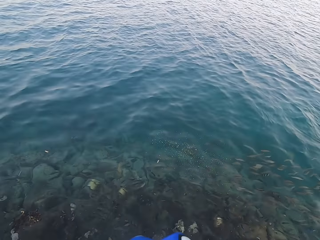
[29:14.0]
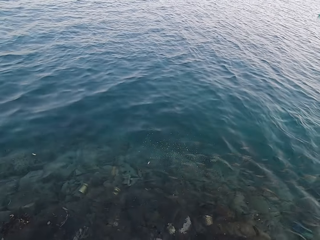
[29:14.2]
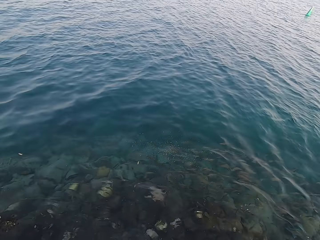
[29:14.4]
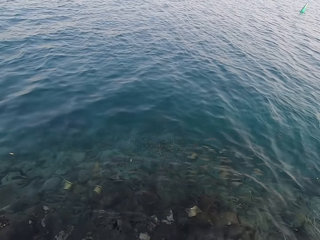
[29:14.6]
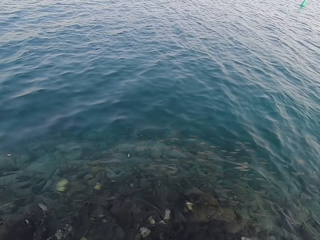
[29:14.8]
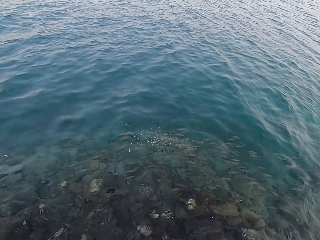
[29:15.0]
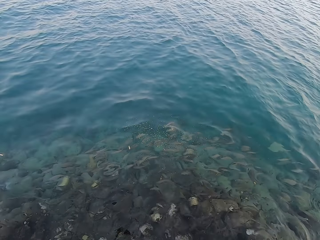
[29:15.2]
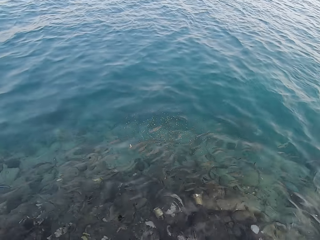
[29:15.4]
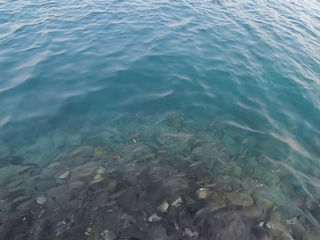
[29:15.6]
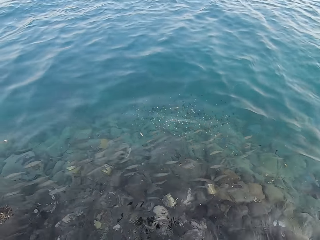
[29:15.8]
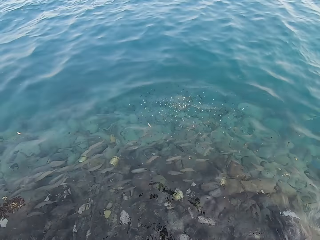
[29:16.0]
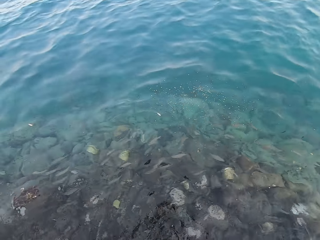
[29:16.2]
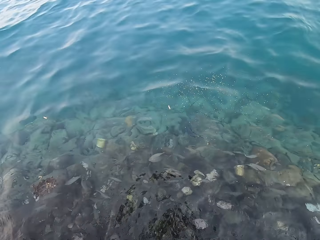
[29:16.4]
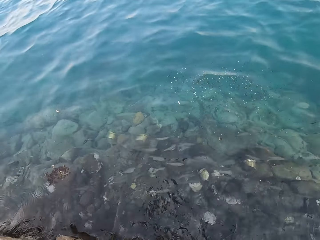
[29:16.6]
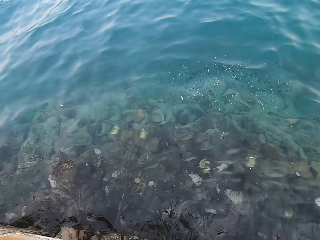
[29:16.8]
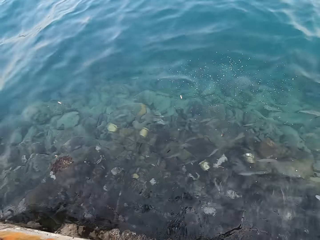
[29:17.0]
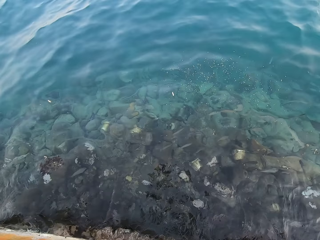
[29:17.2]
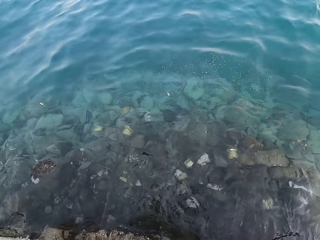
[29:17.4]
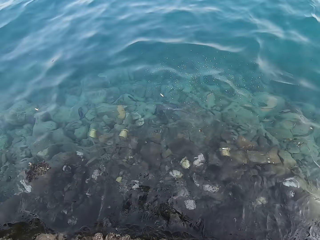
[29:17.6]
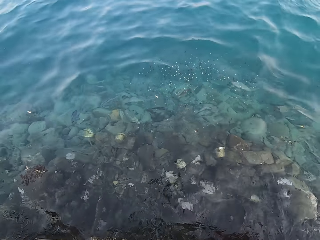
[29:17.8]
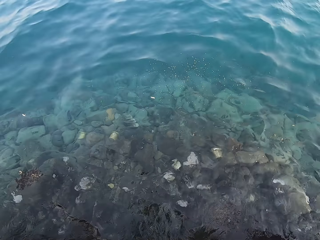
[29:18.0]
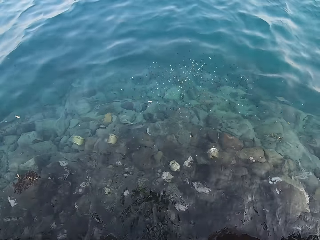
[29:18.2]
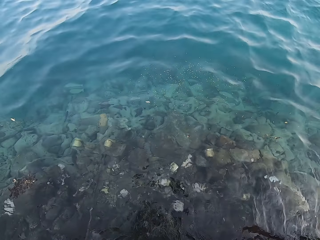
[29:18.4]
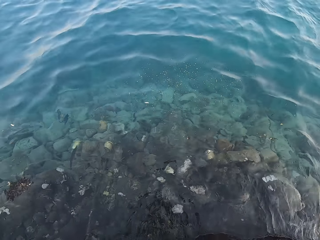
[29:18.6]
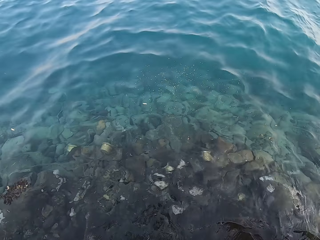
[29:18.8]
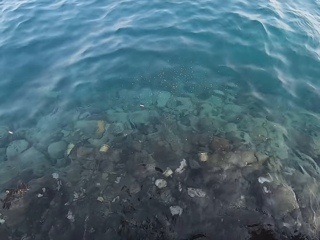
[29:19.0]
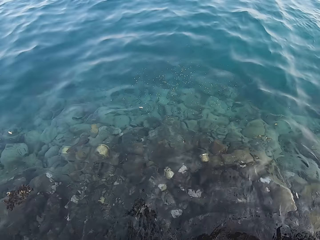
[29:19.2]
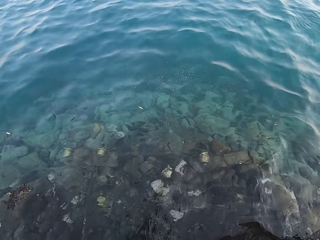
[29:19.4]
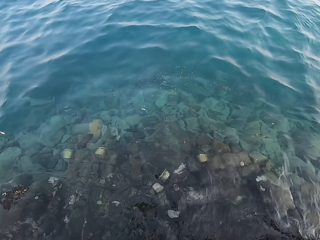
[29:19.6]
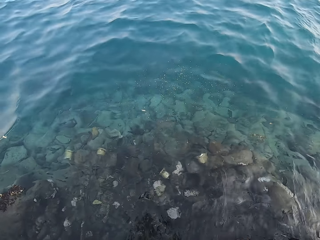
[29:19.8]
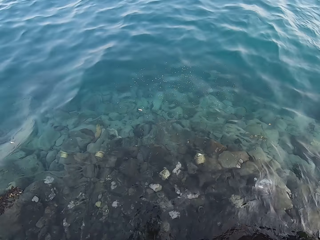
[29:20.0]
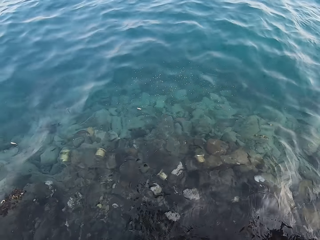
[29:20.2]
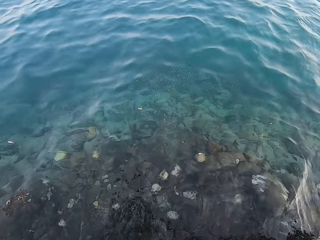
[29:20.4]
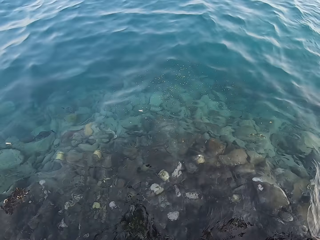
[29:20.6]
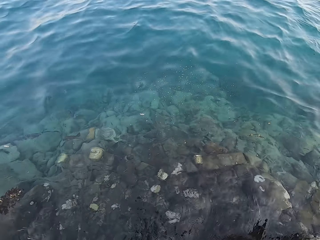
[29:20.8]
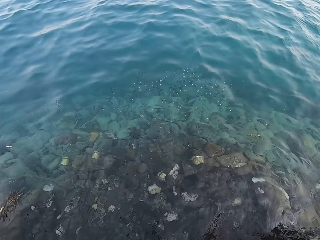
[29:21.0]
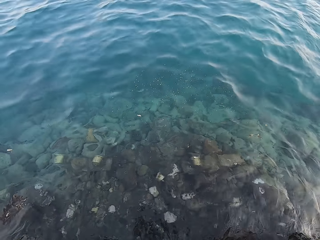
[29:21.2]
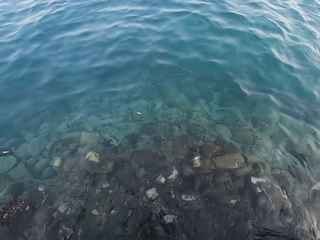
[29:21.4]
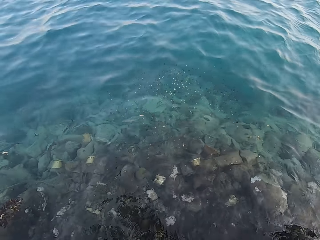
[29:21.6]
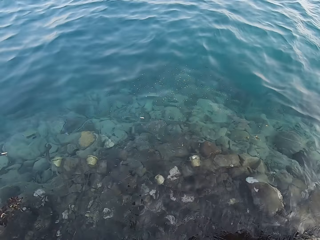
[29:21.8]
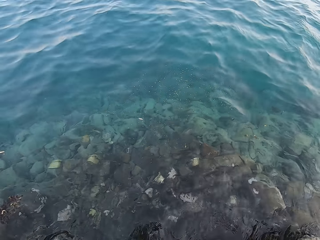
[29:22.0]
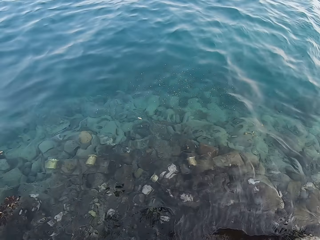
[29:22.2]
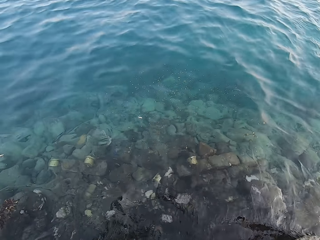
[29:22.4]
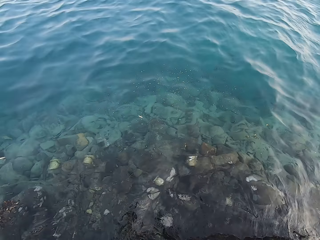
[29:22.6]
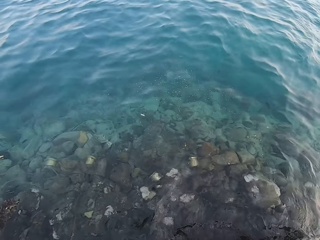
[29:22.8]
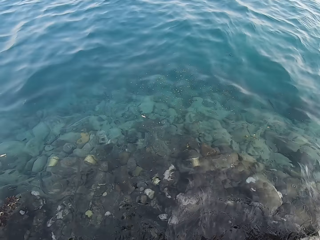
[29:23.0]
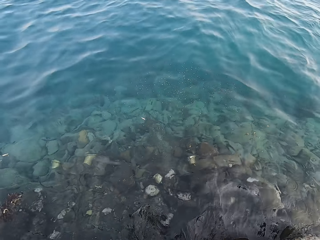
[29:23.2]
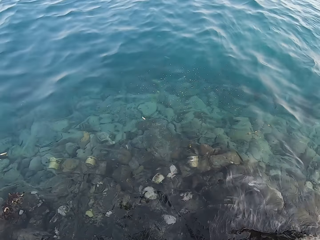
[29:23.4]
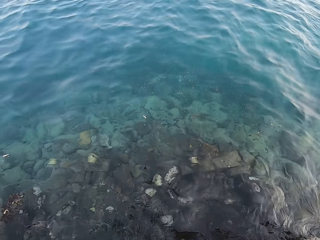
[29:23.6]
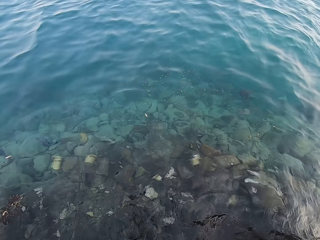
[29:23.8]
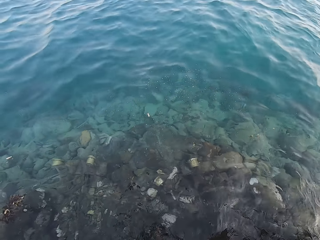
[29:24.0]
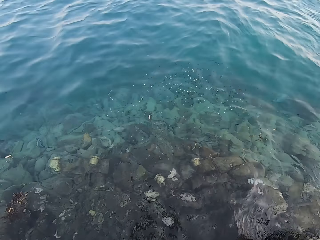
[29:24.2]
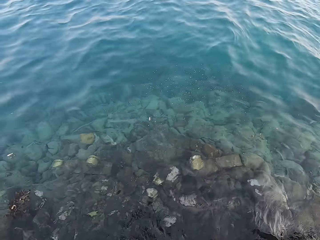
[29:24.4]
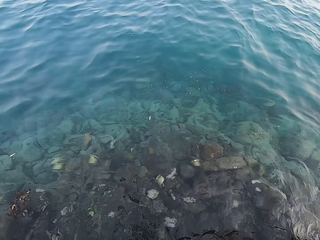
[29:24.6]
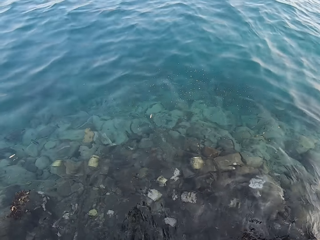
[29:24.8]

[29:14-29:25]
The camera wearer pours something into the water. They throw fish food in the water. They stare at the fish.

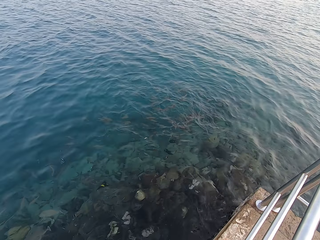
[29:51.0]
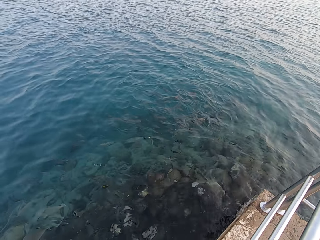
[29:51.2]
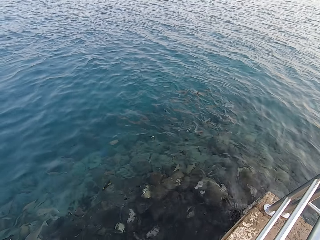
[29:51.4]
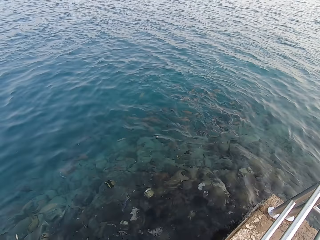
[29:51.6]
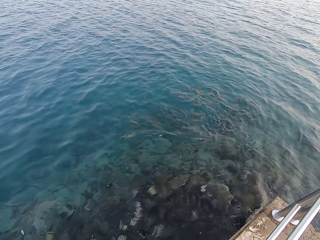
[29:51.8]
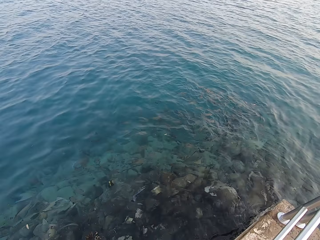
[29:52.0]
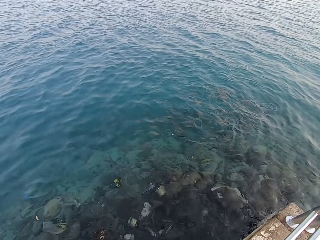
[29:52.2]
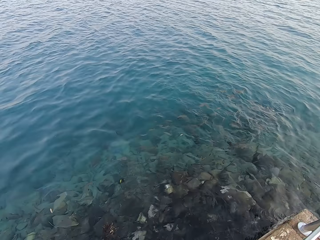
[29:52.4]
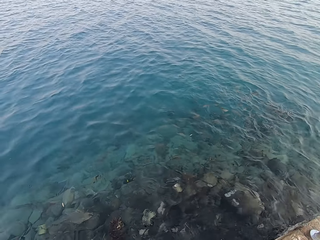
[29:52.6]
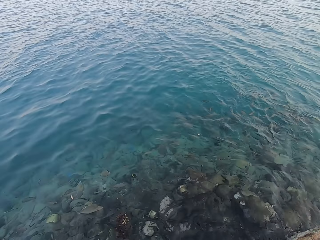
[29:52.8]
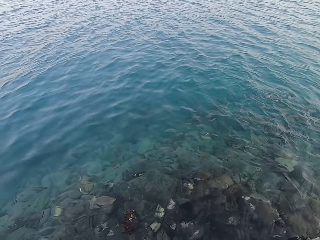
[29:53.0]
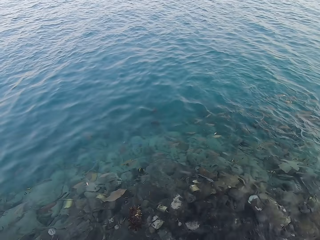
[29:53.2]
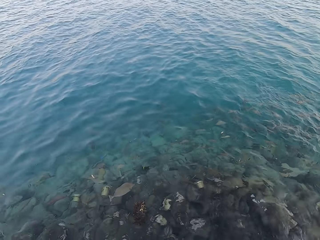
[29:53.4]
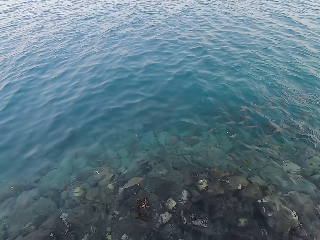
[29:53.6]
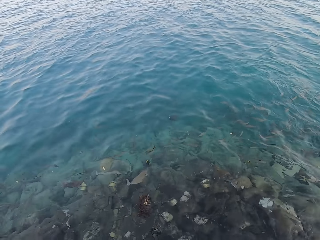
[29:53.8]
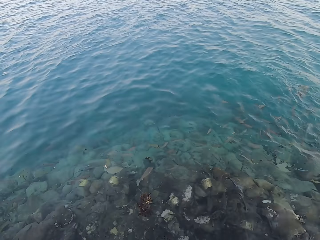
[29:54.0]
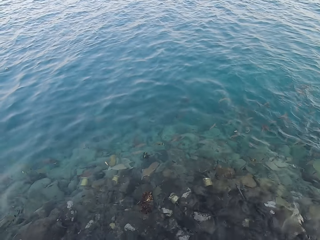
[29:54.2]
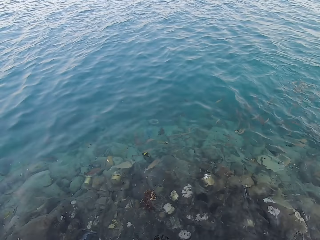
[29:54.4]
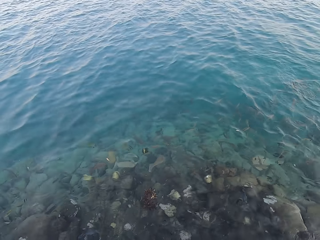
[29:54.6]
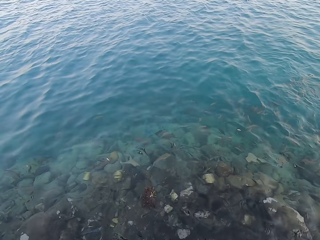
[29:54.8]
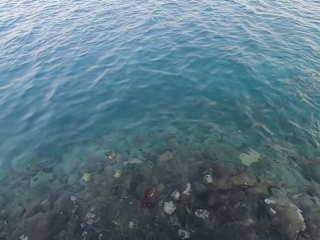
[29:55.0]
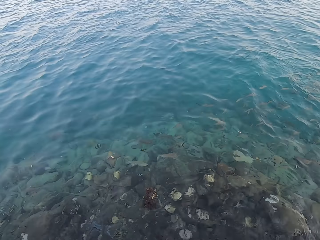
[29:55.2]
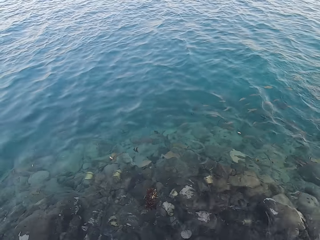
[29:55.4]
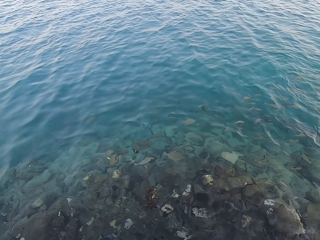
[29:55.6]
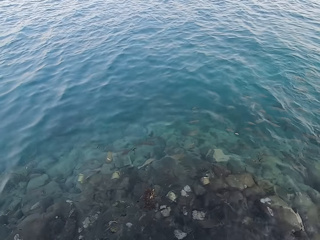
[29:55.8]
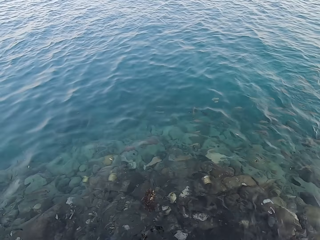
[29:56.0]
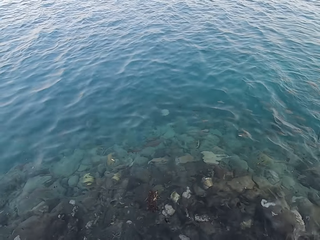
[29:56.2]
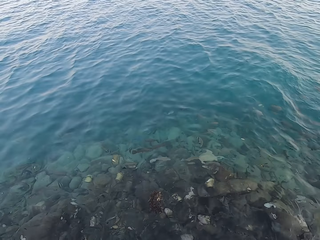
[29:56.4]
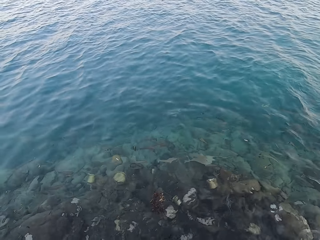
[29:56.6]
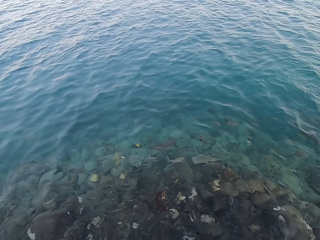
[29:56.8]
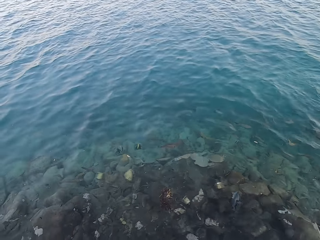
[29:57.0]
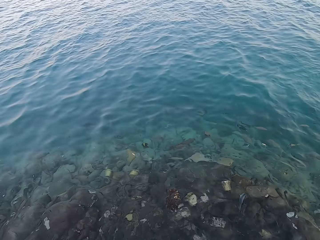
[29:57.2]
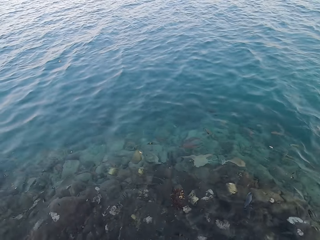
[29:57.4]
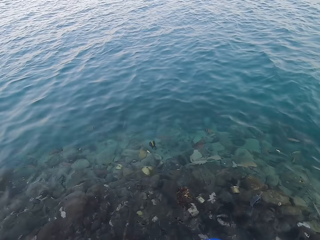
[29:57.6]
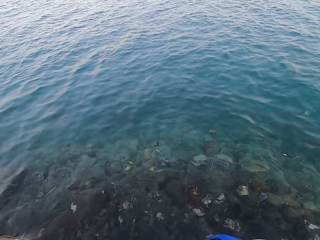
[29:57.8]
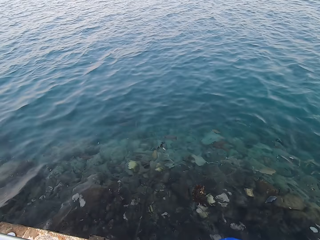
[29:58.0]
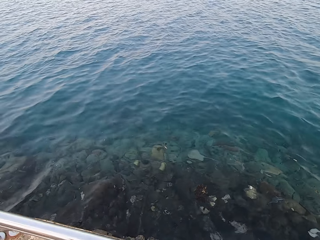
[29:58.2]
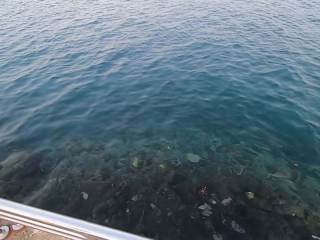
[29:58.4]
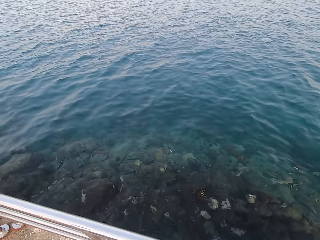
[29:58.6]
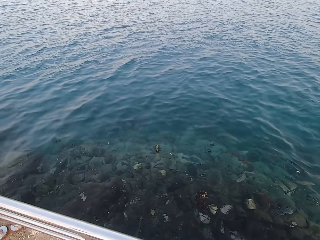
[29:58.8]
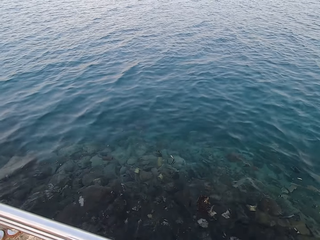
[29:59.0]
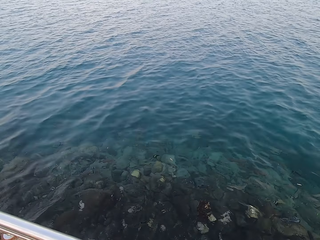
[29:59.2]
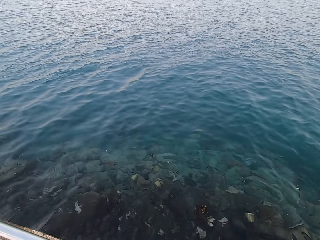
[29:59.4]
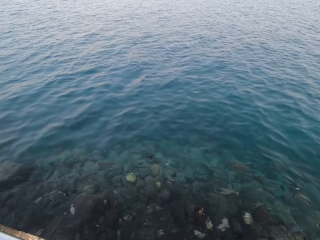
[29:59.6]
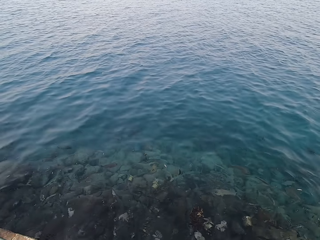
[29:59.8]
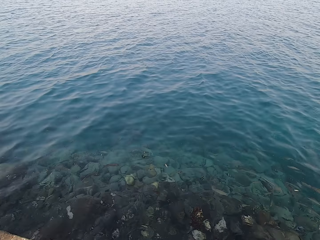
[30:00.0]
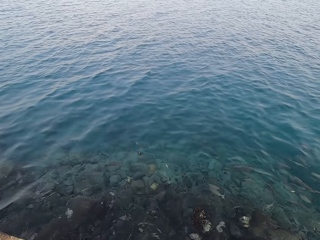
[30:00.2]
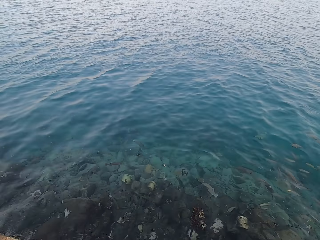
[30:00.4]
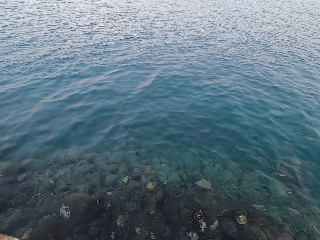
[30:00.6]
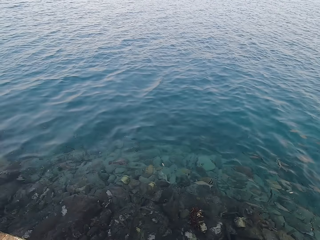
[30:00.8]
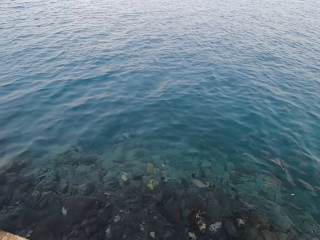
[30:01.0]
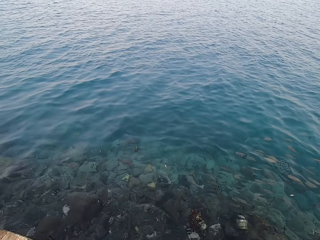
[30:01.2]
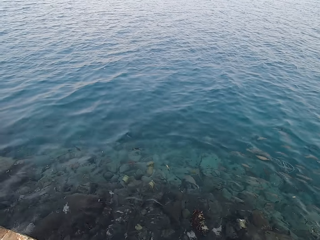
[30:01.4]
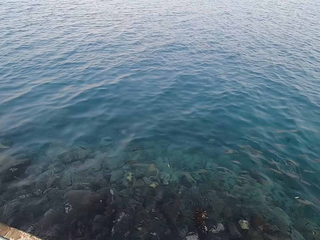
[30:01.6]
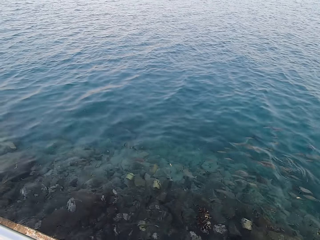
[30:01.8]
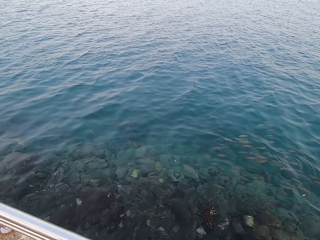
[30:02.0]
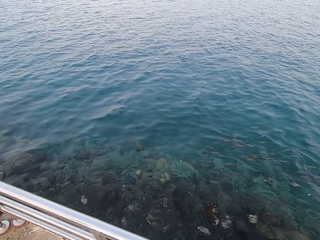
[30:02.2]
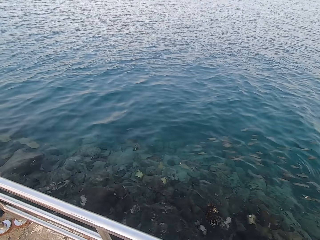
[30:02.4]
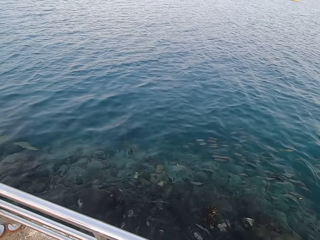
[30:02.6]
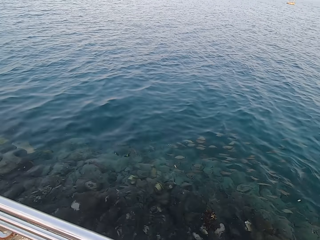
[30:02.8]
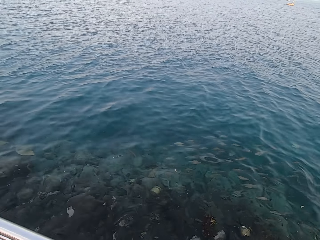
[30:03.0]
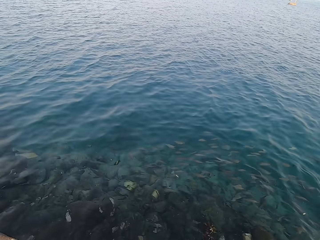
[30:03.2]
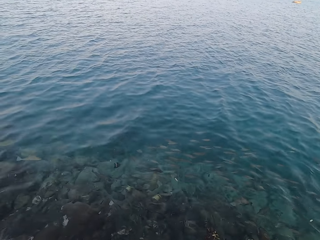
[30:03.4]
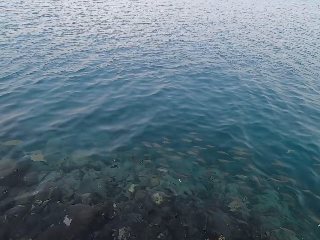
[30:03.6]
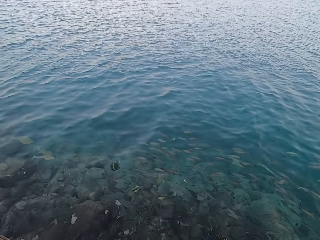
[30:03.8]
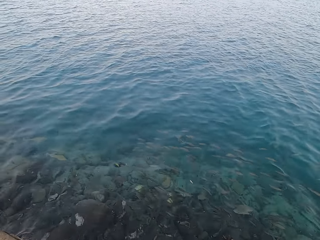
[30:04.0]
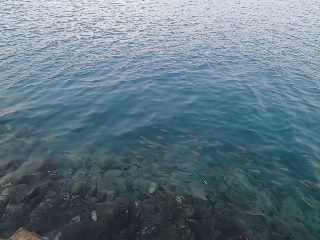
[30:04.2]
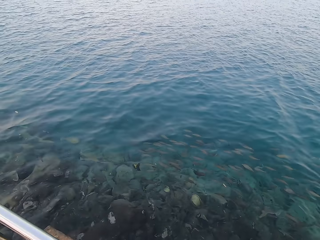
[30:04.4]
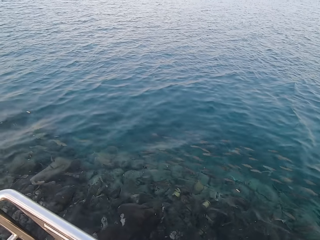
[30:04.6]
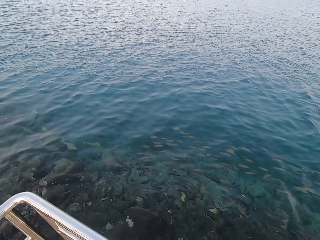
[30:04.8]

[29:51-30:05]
The camera wearer looks around.
